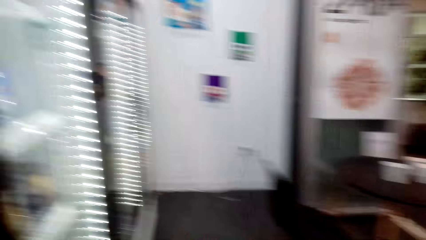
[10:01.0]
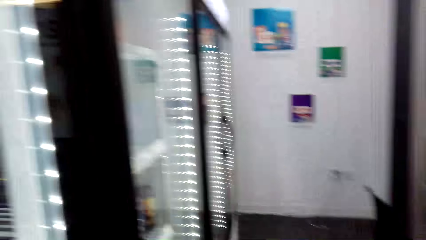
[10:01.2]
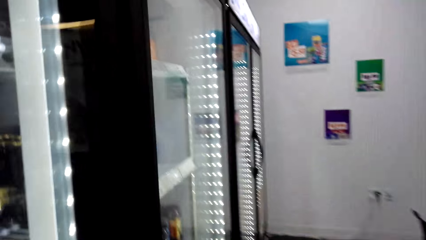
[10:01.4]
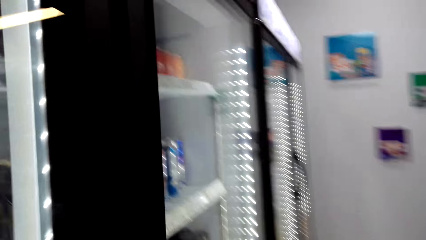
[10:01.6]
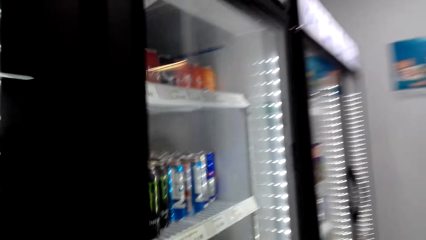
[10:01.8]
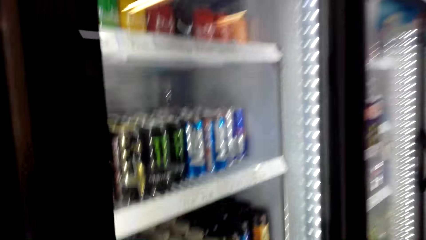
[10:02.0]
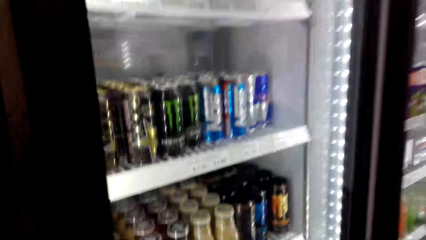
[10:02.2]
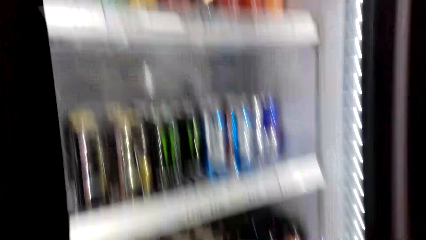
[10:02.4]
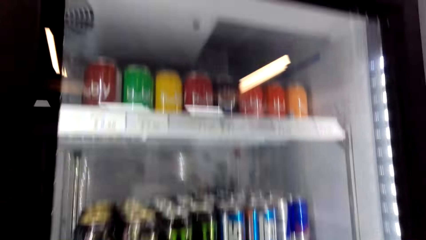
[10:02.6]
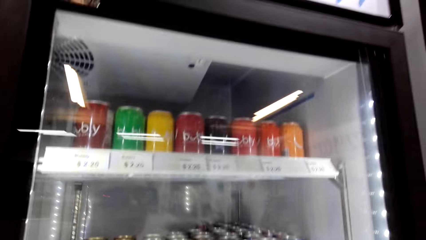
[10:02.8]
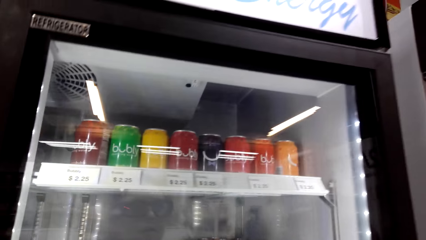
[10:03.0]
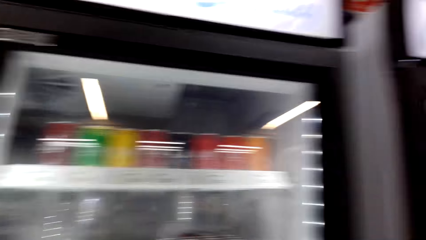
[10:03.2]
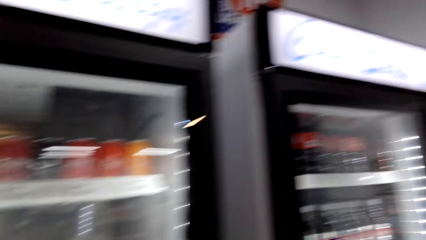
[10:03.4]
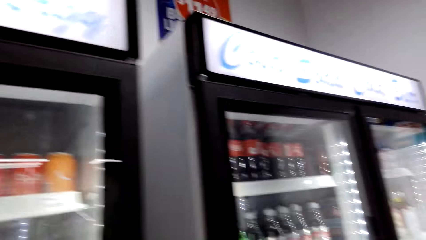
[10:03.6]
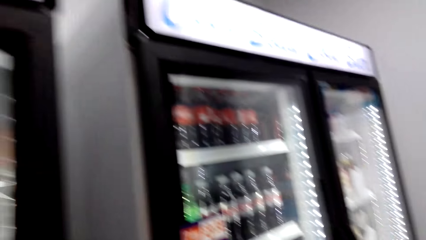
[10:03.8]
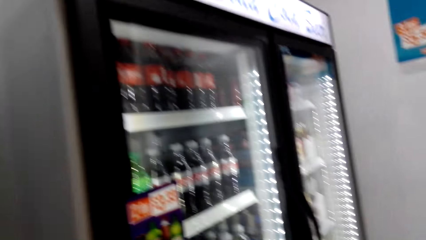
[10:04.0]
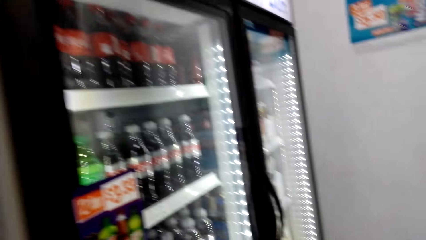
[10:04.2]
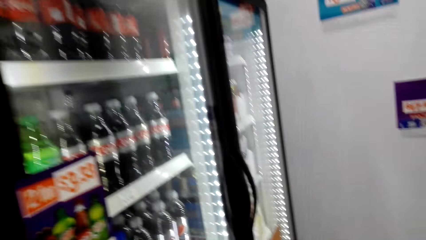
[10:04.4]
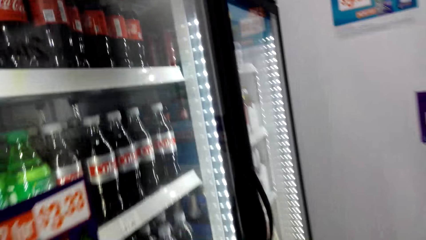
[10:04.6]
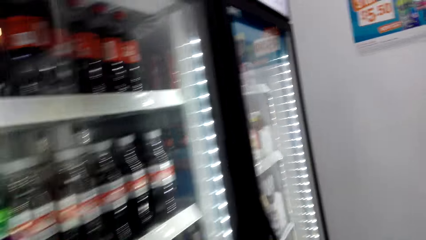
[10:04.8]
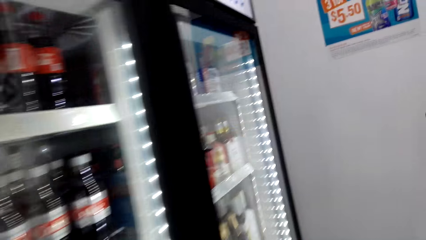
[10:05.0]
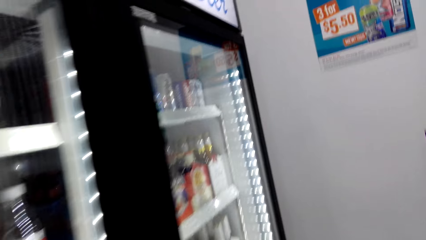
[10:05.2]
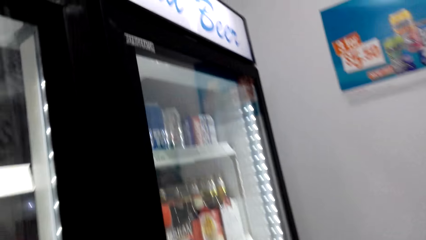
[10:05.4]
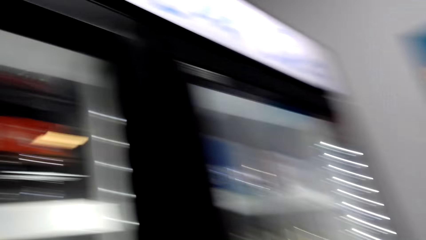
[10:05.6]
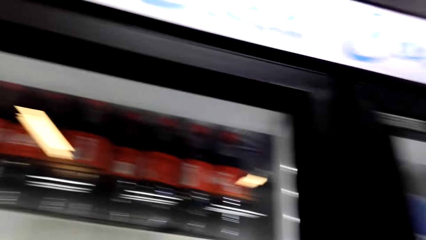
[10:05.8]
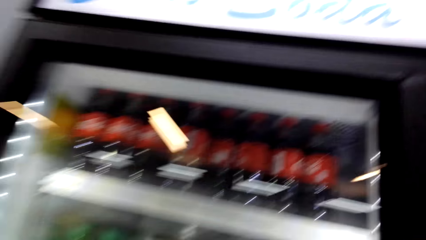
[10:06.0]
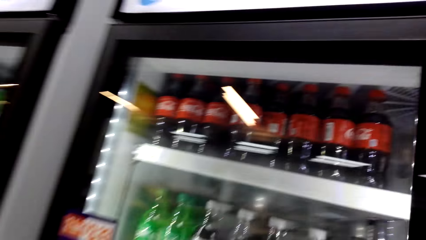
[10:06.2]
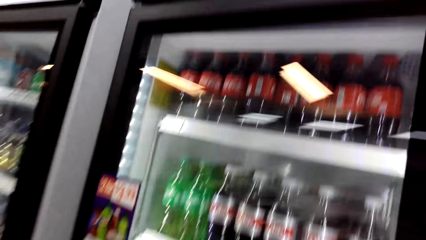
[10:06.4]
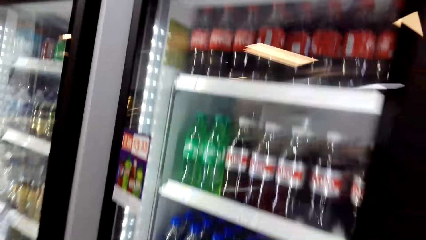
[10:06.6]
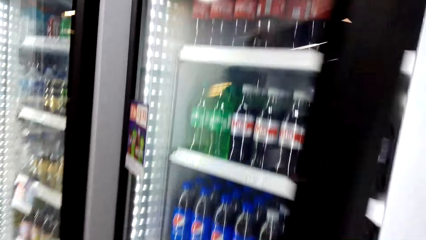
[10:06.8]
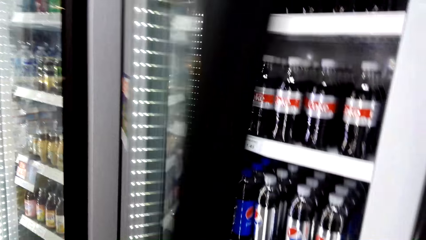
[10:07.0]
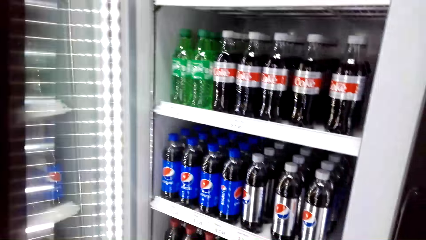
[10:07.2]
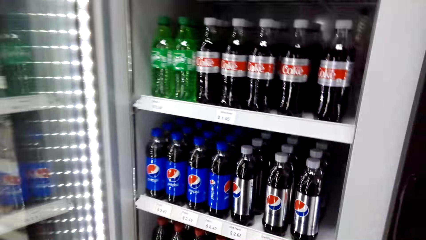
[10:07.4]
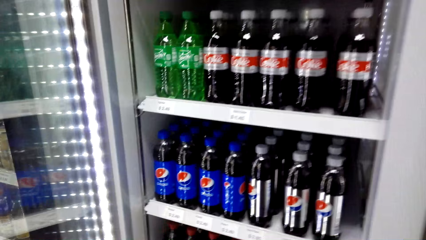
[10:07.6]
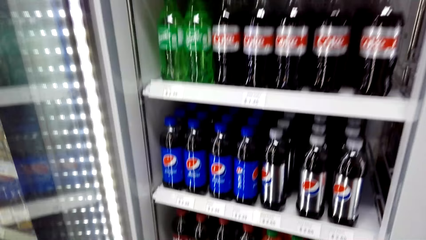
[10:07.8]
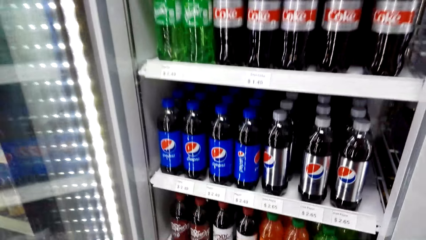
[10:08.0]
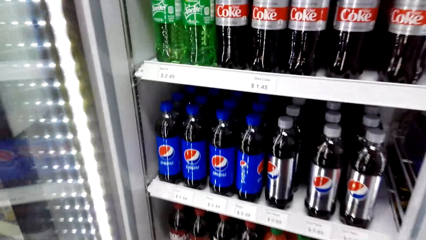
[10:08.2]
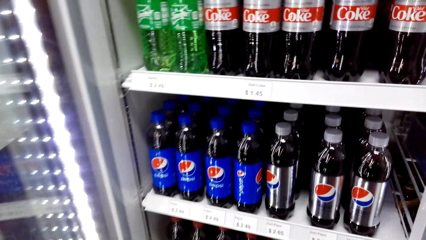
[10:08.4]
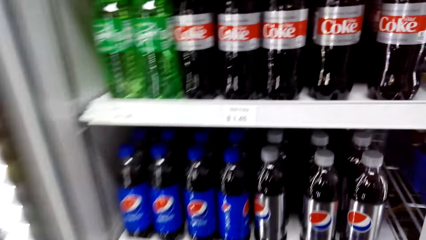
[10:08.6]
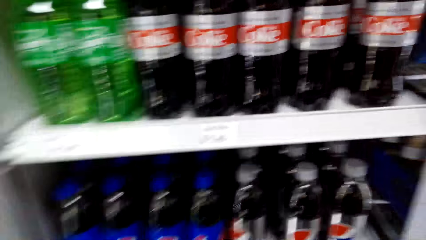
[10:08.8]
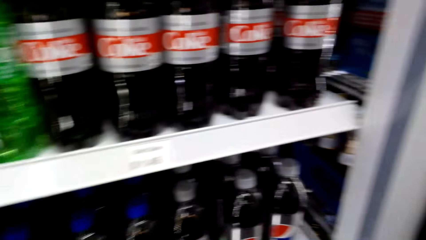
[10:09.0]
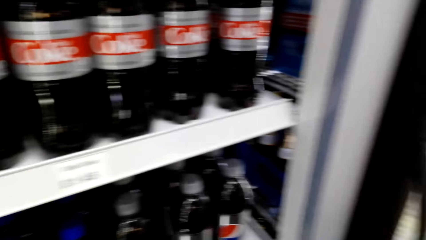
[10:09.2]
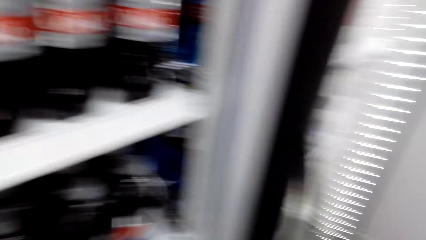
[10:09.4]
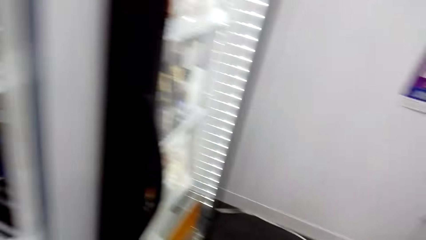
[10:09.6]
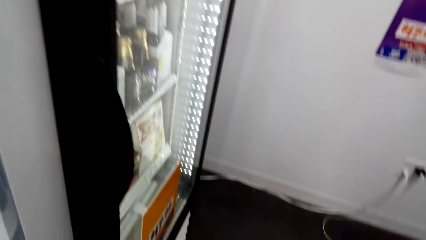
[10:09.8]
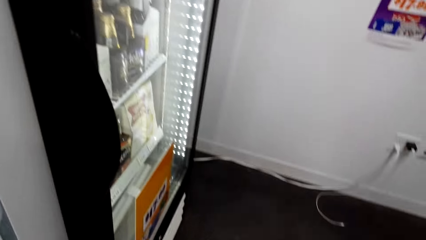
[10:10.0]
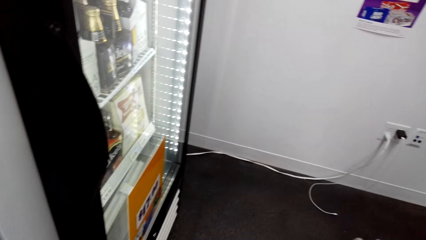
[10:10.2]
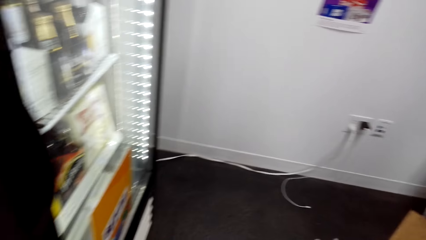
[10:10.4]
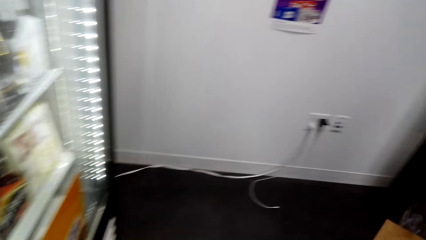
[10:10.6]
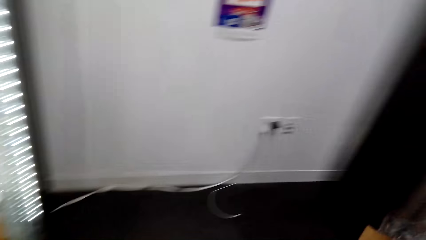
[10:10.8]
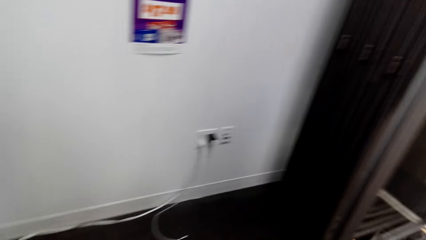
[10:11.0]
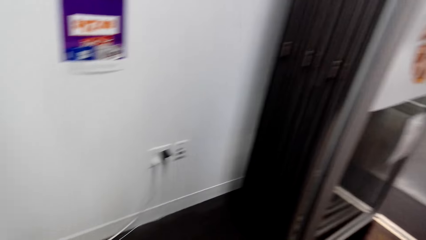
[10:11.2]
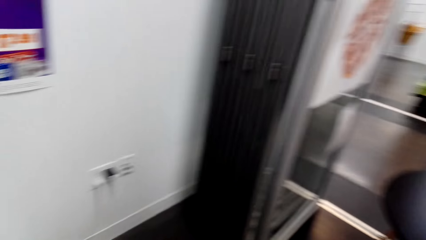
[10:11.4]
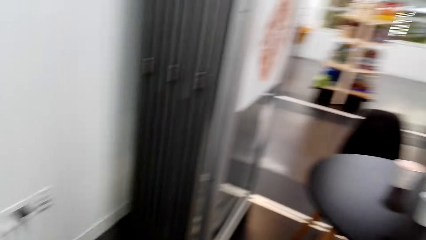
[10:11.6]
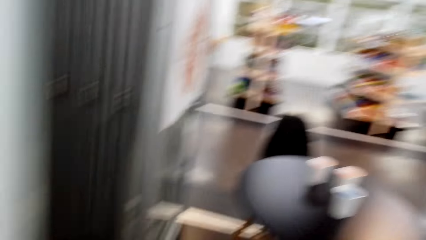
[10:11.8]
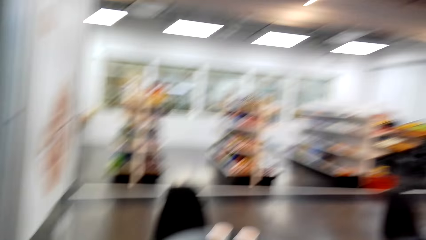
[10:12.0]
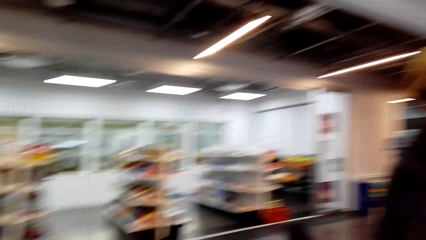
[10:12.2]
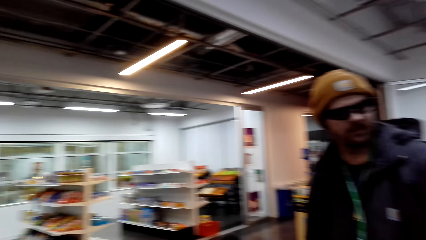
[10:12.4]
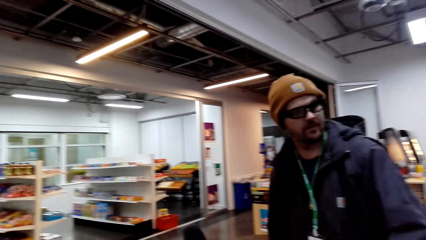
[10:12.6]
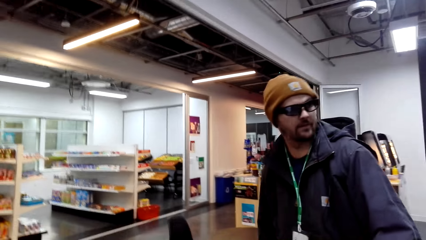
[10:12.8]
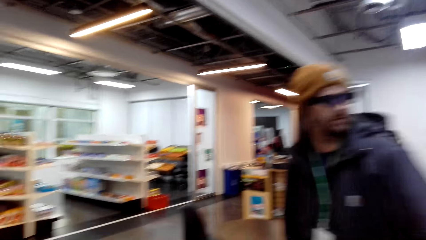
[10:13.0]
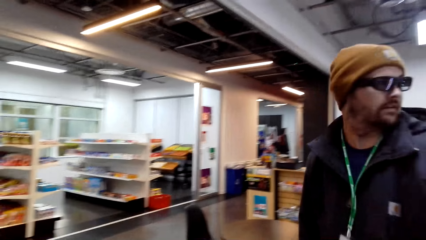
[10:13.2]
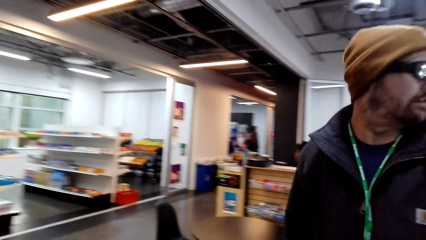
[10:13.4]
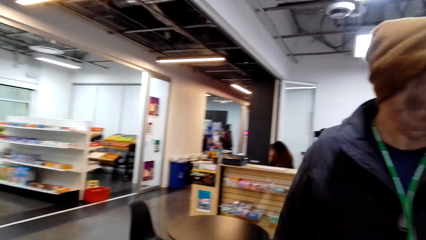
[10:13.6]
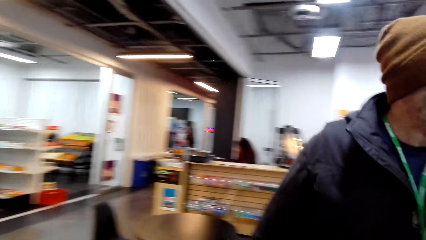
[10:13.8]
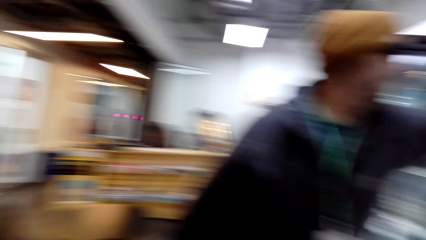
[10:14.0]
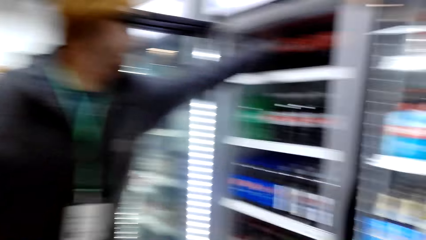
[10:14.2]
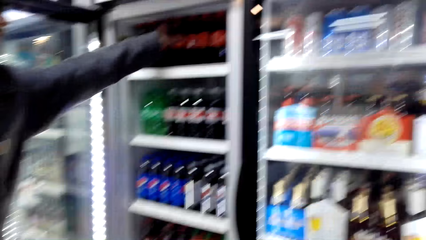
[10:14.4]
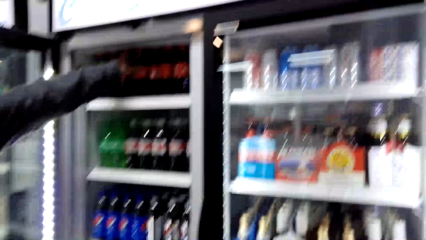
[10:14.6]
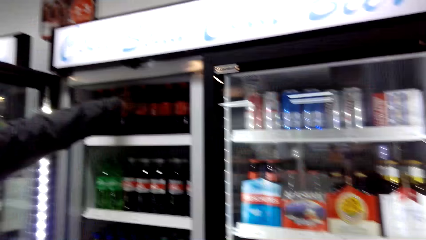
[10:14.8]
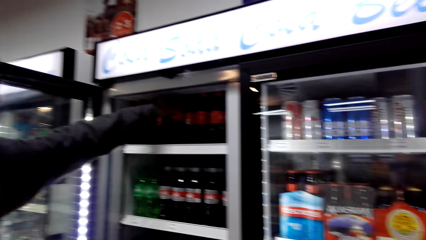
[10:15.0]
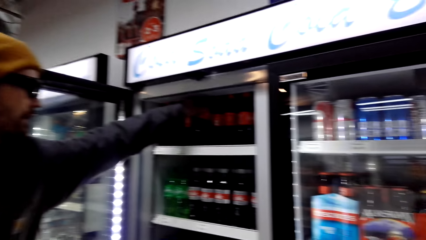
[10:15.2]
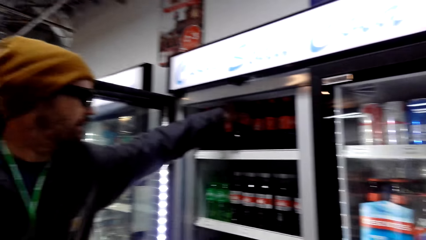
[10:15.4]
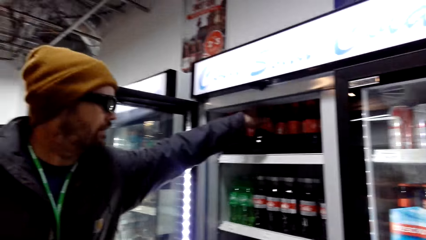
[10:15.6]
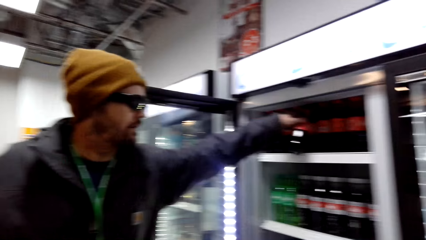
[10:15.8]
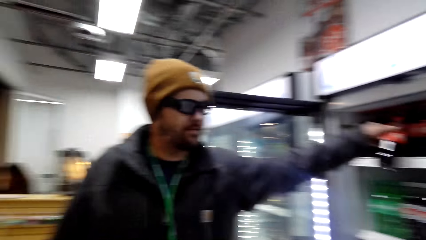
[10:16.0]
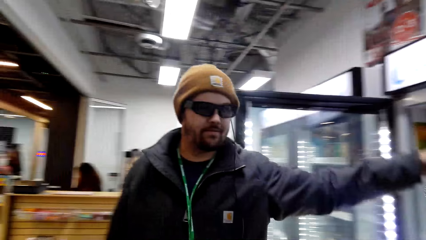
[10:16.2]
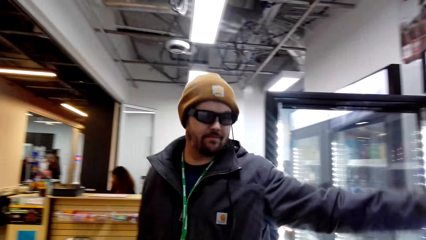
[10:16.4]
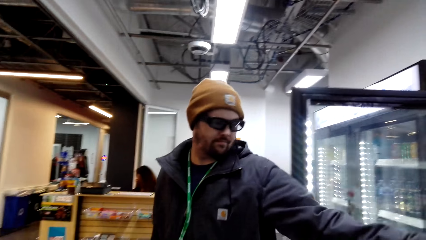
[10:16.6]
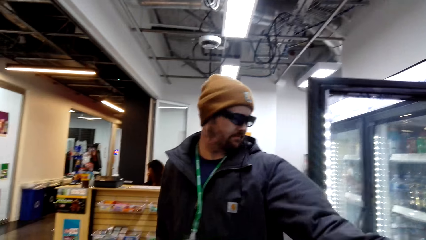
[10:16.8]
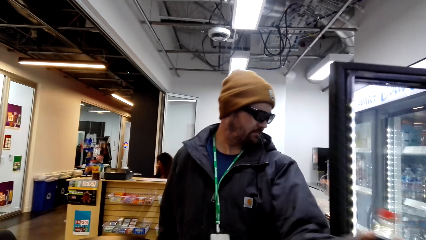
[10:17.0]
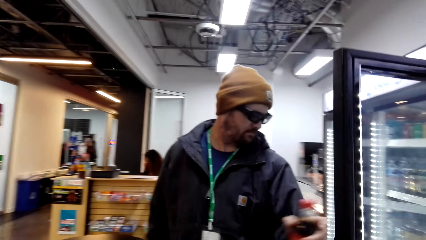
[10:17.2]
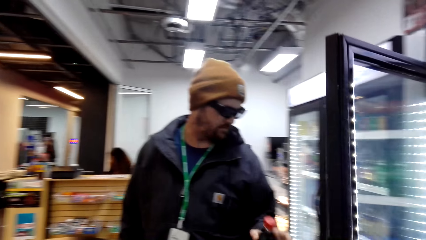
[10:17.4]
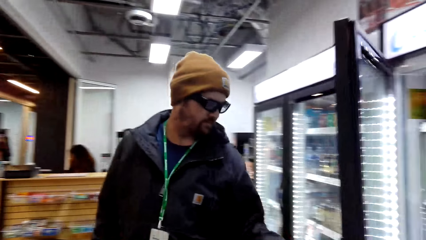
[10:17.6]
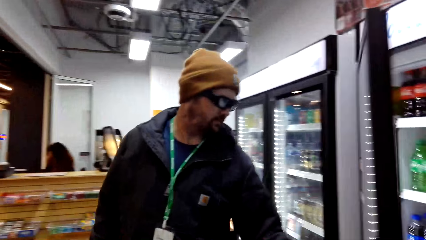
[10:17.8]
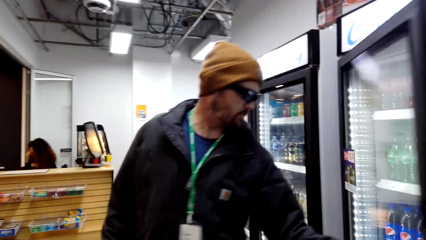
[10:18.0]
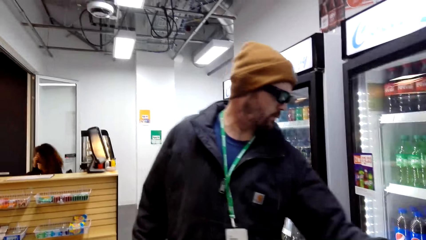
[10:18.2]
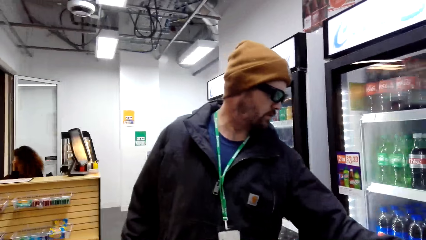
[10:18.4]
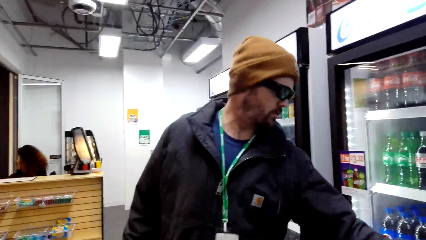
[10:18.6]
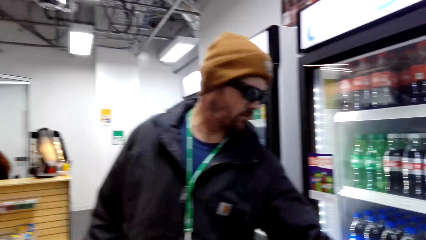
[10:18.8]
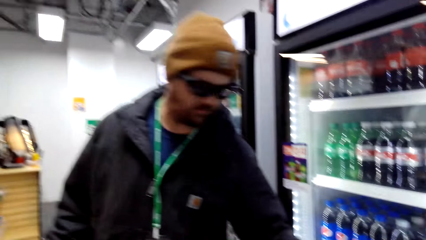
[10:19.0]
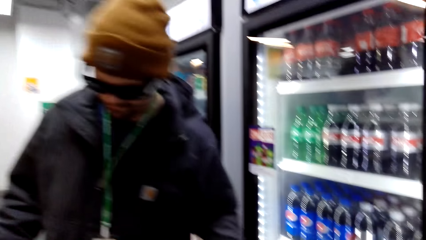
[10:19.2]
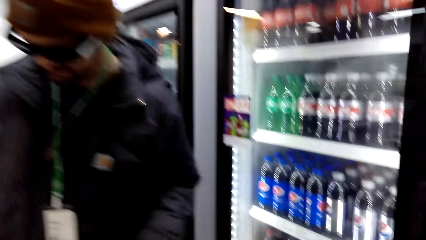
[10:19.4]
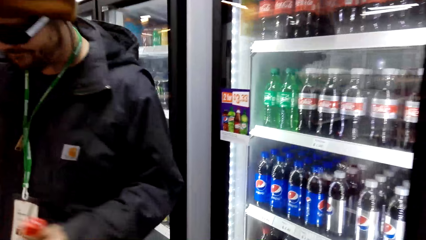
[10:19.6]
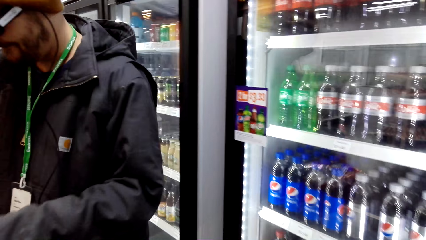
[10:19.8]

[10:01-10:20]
The camera wearer walks to the soft drink fridge. They look around the soft drink fridge. They open the fridge. They look around the soft drink fridge and walk around the soft drink fridge. A man walks around. The man picks the juice. The man walks around. The man closes the fridge. The camera wearer looks around the soft drink fridge.
